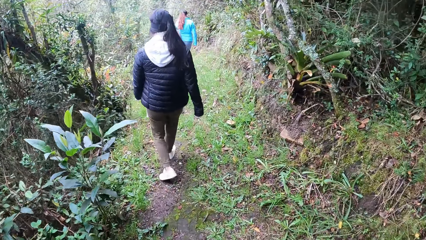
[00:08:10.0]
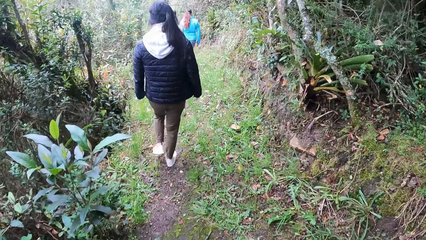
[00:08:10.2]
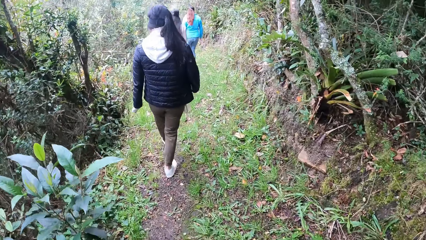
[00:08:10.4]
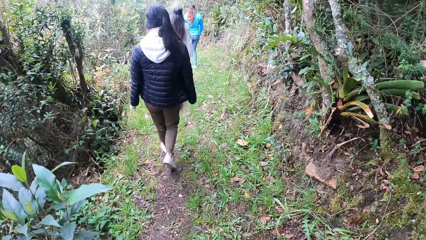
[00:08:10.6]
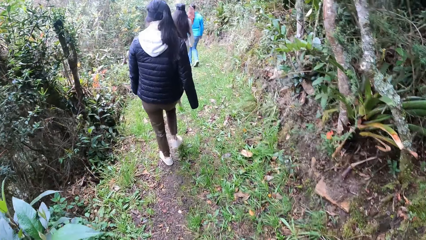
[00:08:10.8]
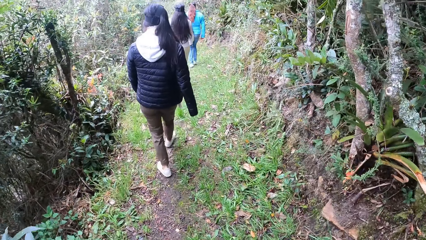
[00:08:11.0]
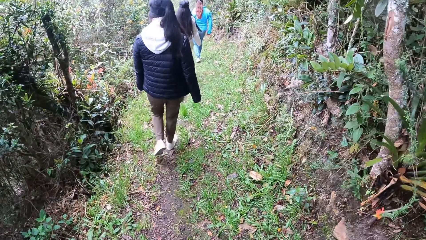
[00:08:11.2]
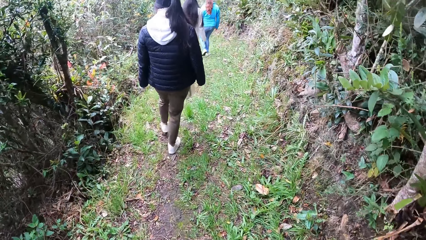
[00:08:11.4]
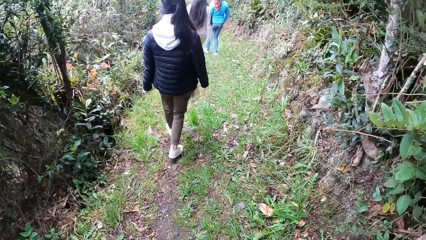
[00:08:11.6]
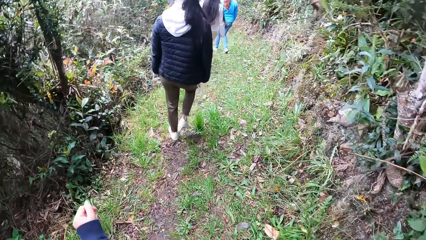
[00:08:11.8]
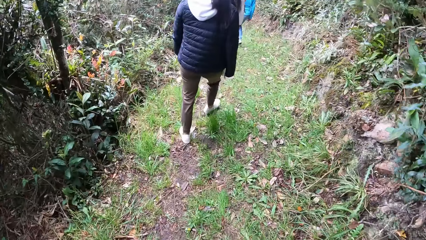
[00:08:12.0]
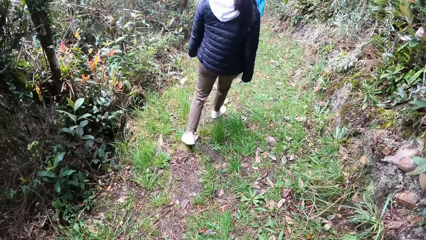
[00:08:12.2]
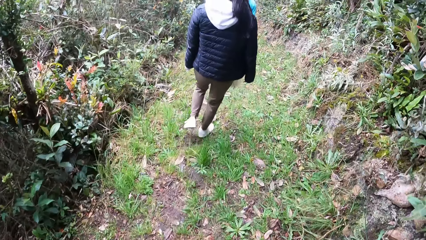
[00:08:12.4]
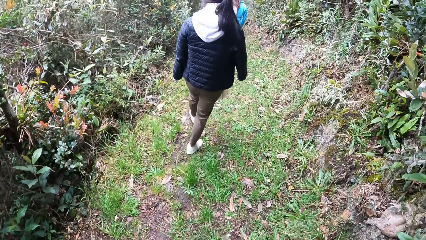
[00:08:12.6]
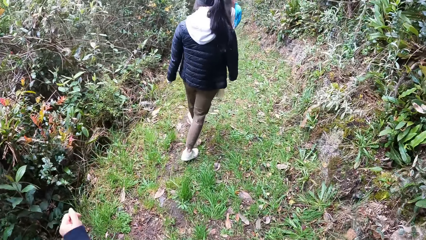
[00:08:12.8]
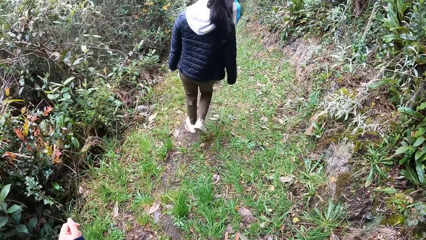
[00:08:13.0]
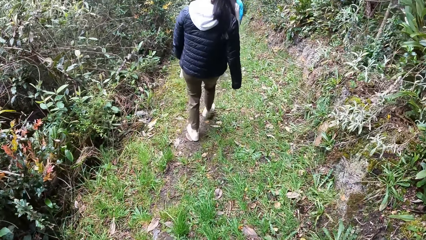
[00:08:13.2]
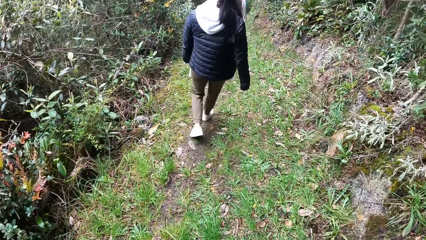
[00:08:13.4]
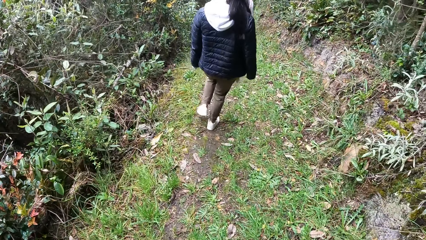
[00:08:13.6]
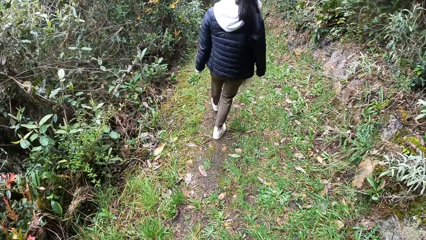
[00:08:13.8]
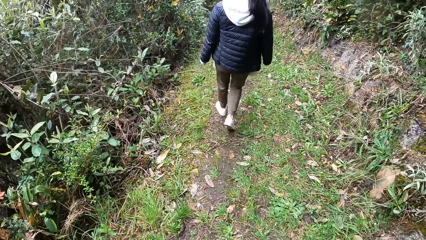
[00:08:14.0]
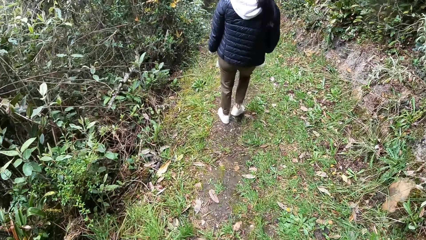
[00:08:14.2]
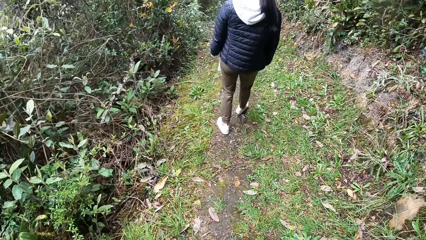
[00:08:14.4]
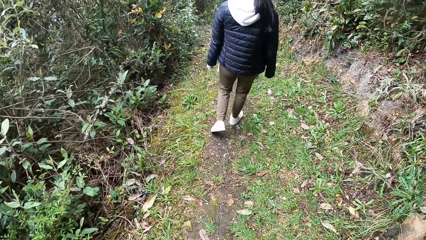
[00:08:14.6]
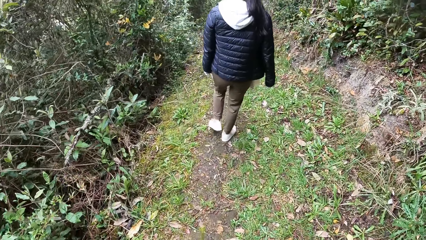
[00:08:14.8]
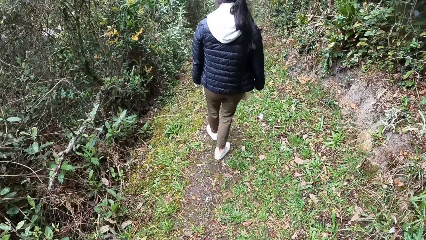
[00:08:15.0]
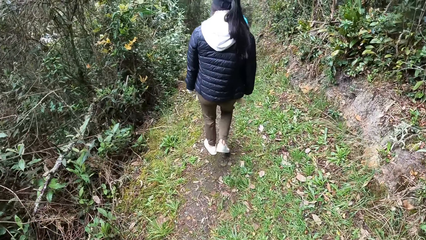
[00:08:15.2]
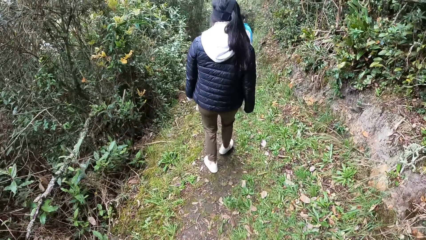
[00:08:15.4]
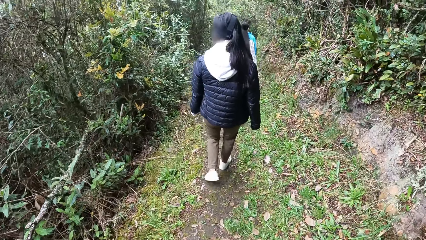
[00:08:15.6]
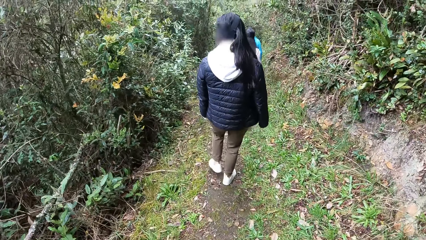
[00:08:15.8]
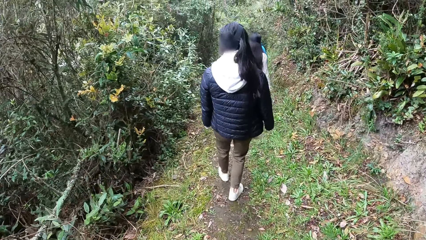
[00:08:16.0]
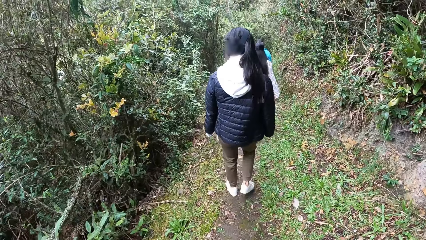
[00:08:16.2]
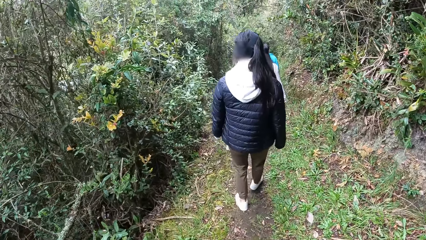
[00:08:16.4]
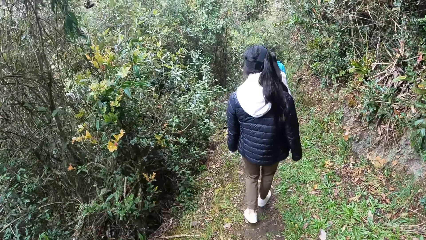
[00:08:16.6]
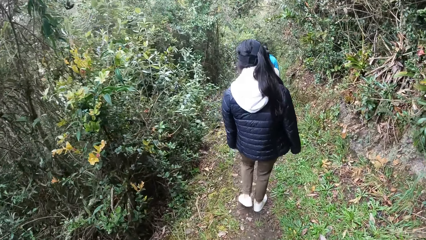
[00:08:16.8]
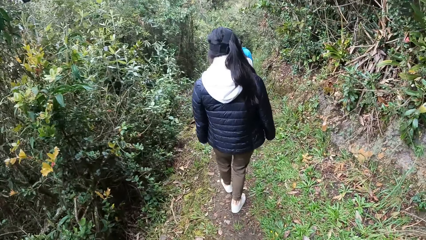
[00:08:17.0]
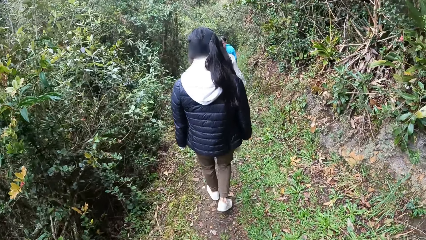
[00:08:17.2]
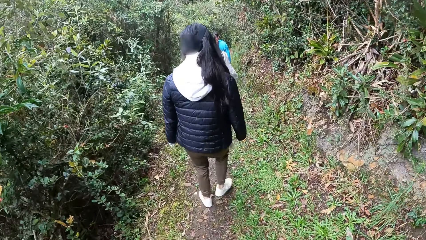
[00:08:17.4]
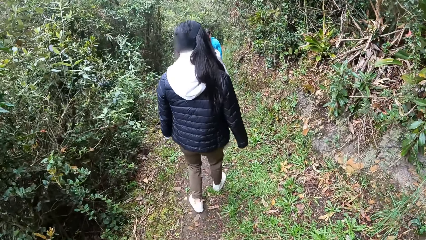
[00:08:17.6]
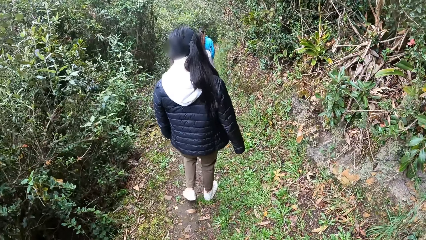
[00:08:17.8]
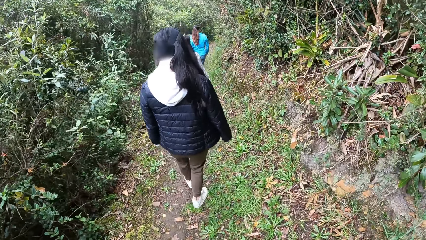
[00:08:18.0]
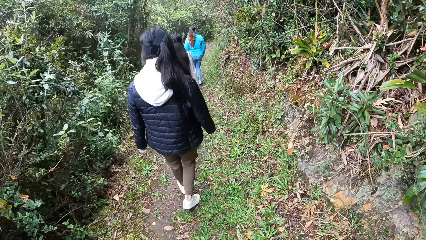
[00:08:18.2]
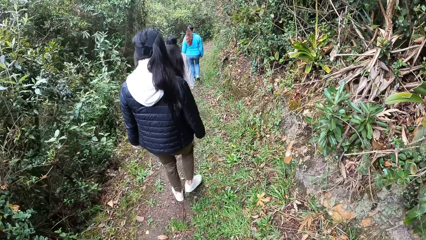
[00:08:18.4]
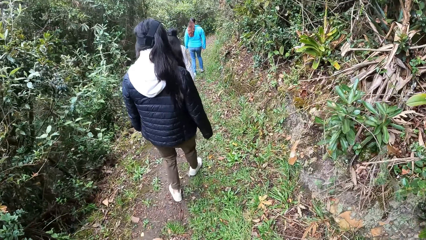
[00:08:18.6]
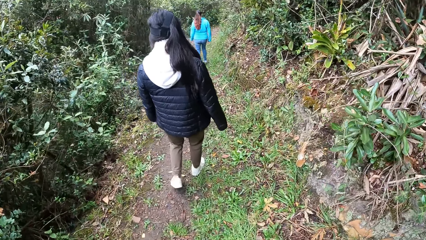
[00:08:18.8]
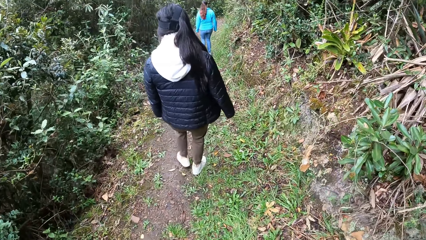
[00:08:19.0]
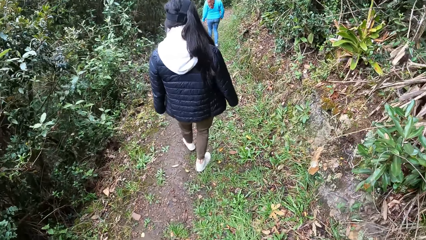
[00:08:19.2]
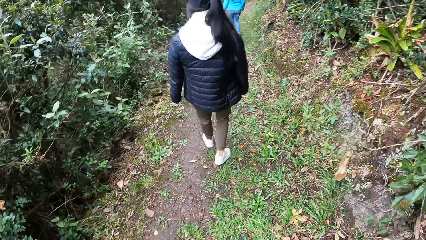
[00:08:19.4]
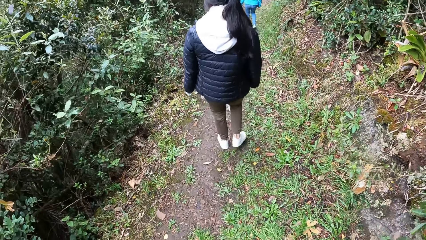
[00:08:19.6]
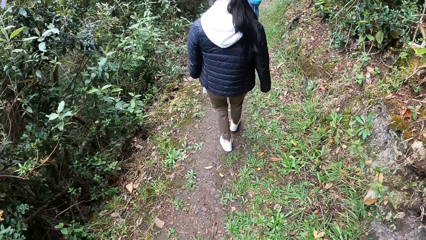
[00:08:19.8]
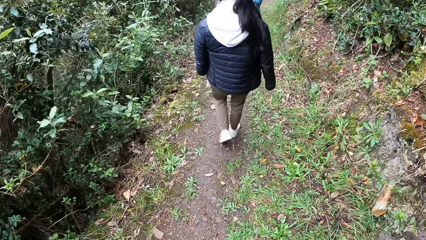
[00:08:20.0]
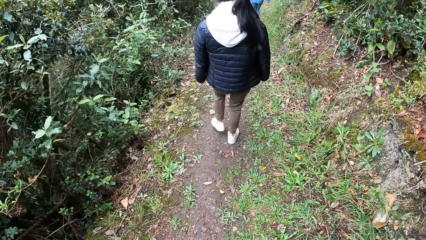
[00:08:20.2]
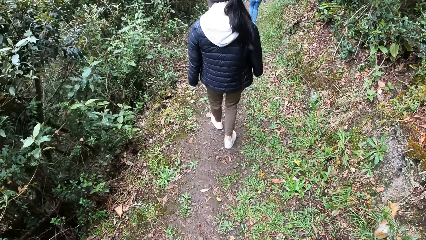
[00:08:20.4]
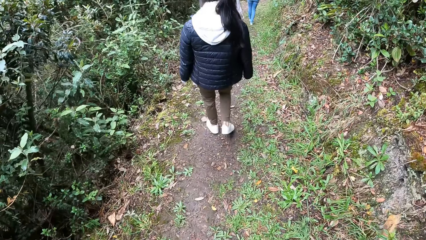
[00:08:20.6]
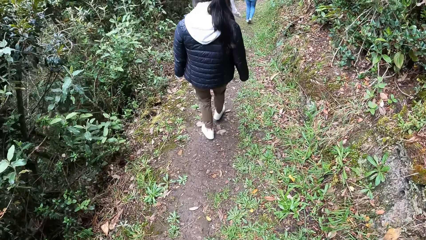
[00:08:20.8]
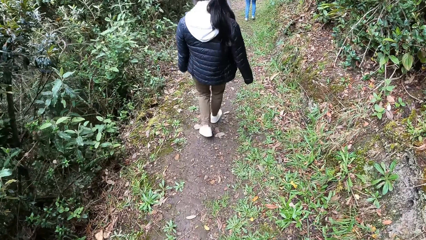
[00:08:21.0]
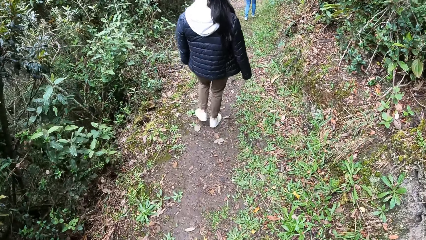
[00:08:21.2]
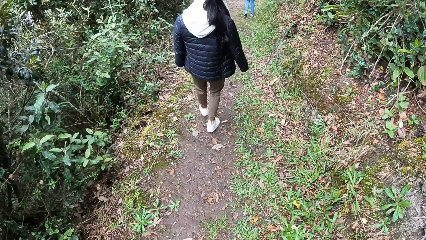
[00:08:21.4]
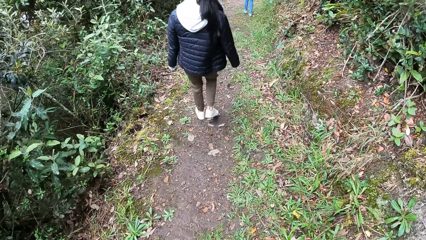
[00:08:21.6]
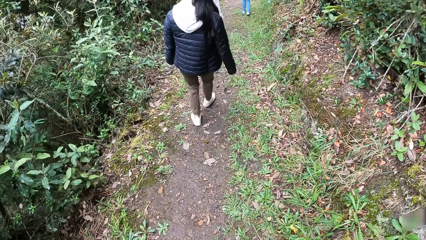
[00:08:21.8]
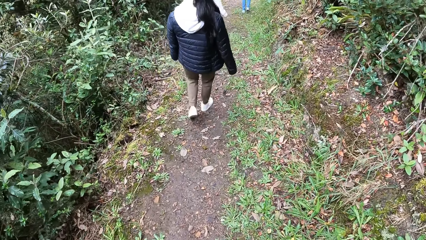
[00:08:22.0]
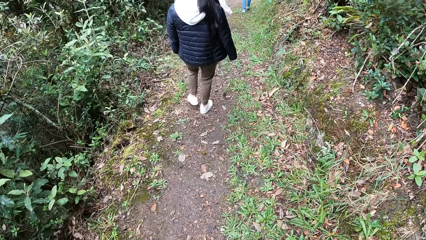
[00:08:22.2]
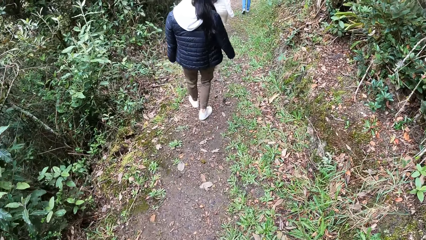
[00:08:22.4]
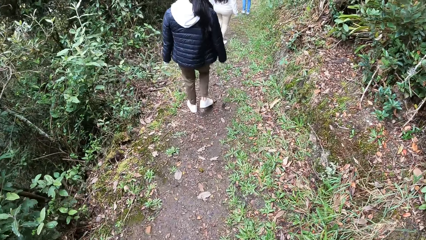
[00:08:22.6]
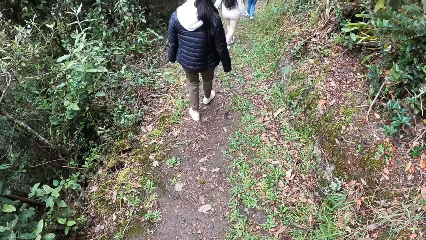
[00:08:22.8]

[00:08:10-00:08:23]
The camera wearer gestures with her hands. She walks. She gestures with her hands. She walks. A person walks. Another person walks. A third person walks. The camera wearer walks.

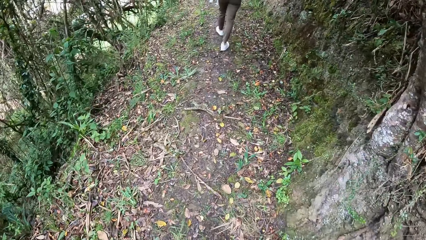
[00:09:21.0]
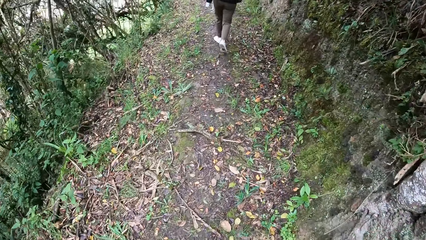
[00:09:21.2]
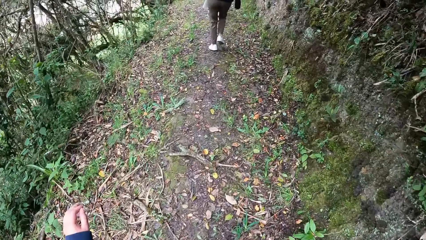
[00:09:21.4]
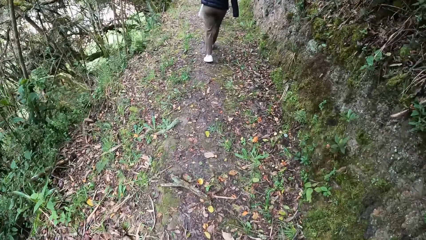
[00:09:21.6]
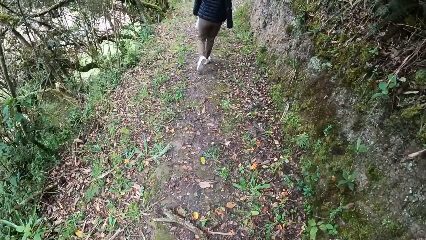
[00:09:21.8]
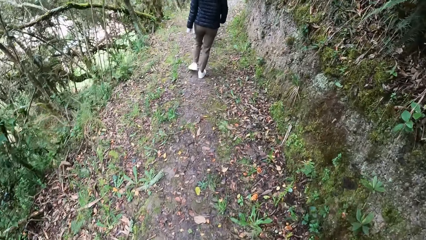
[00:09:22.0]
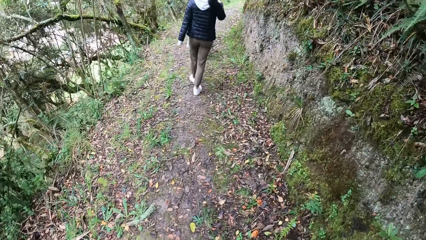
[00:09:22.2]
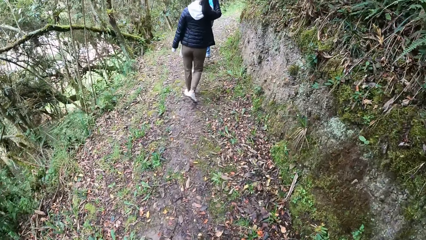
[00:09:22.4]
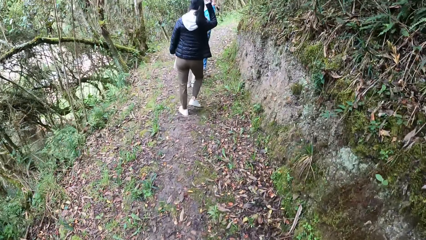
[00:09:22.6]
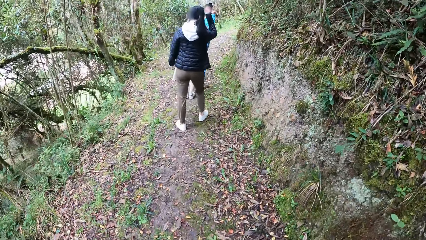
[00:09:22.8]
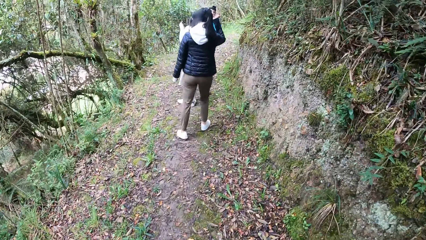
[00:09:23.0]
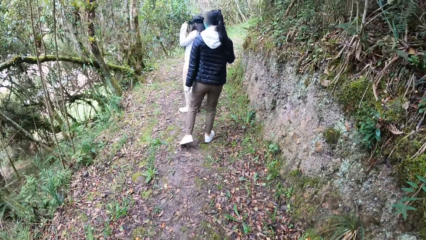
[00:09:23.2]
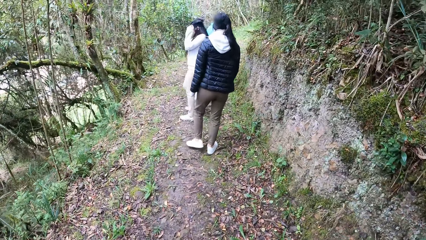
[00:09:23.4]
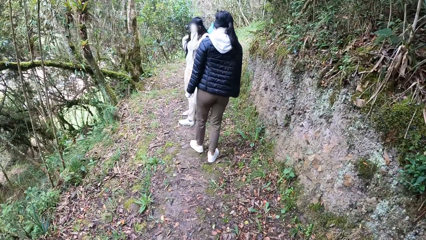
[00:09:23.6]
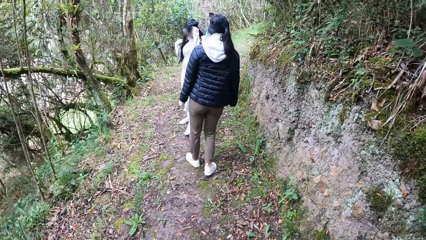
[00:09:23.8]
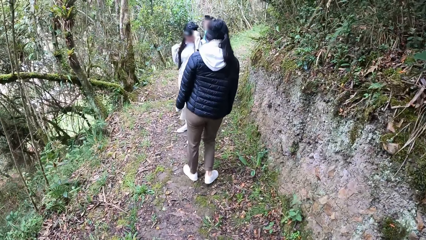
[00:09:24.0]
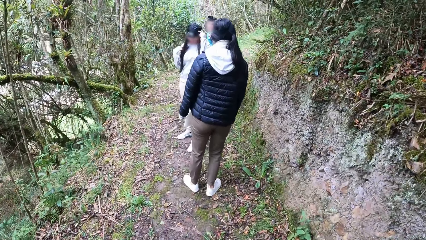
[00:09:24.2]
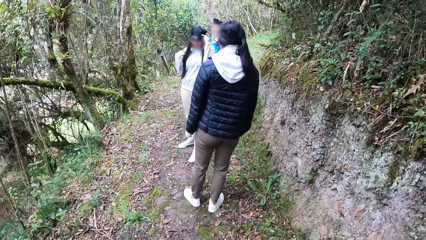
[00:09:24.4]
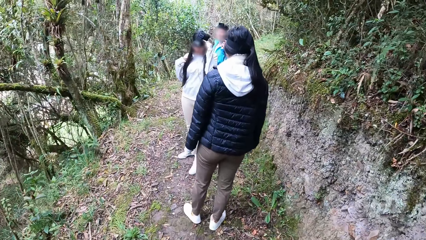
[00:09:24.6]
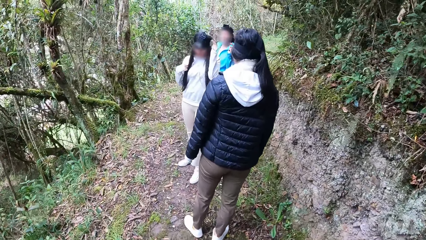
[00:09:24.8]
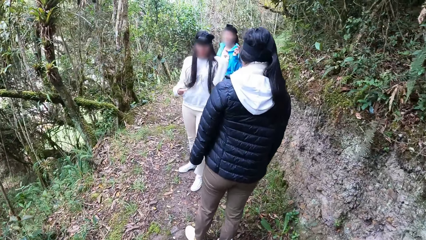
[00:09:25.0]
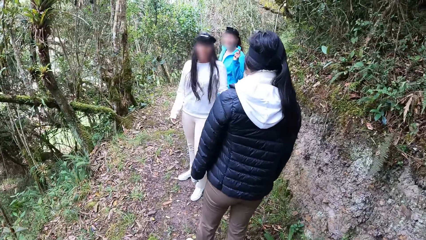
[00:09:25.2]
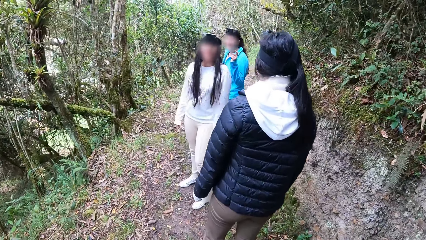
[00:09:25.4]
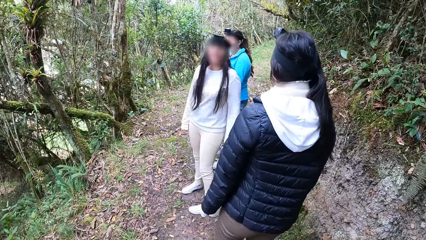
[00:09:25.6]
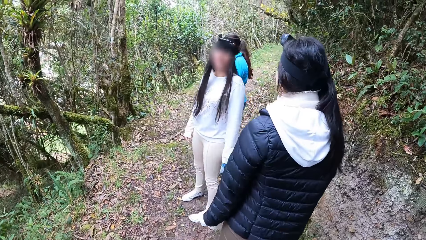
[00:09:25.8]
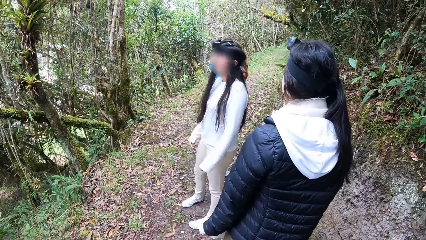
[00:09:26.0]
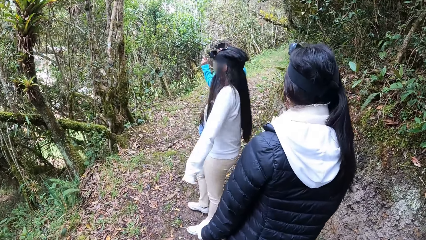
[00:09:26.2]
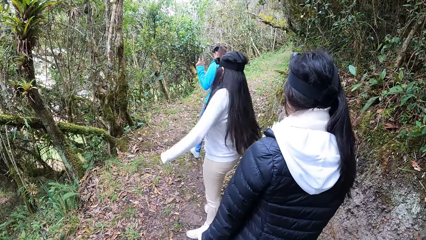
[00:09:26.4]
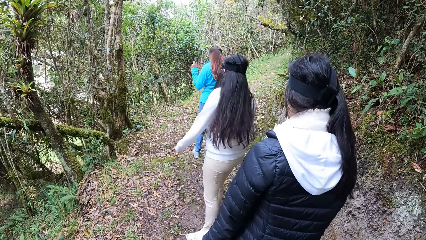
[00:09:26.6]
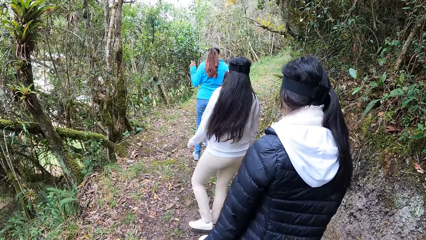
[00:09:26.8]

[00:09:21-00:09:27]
A woman touches her head with her right hand. Another woman adjusts a camera on her head with her left hand.
